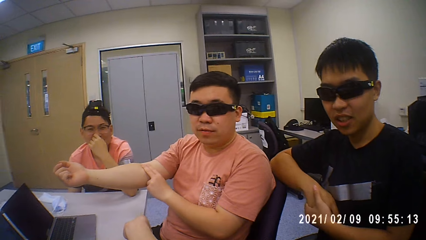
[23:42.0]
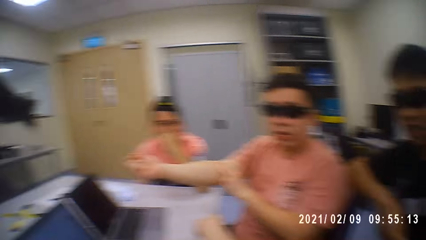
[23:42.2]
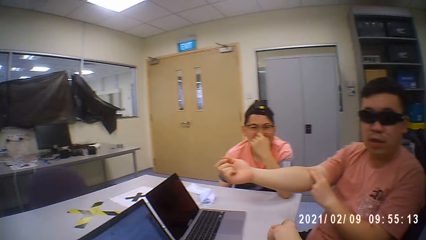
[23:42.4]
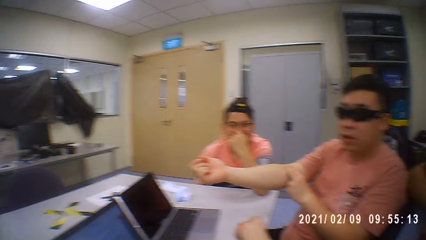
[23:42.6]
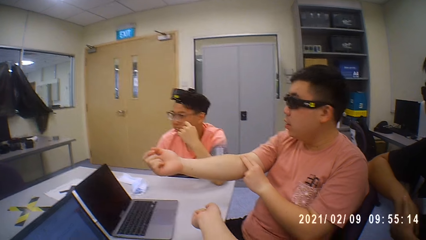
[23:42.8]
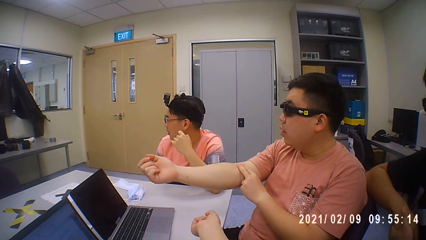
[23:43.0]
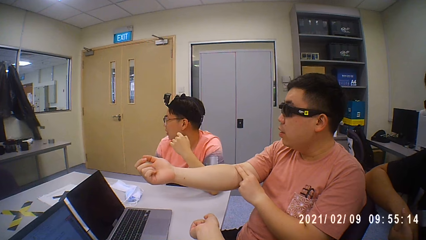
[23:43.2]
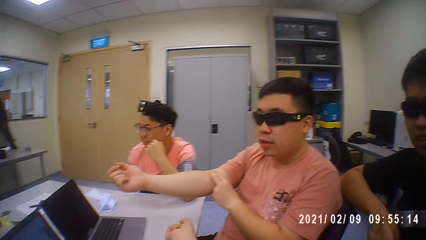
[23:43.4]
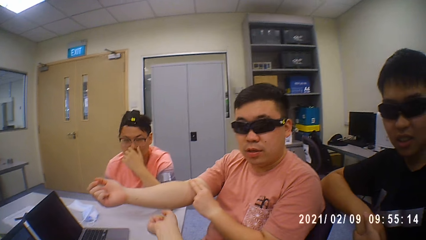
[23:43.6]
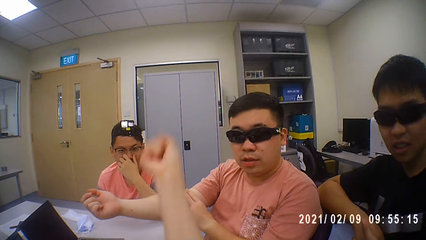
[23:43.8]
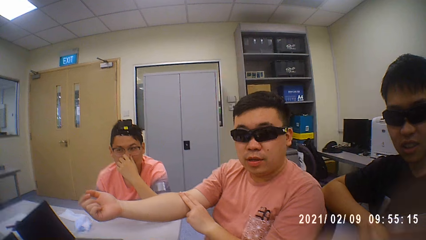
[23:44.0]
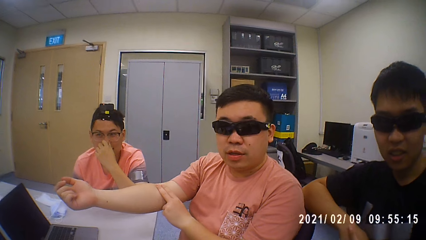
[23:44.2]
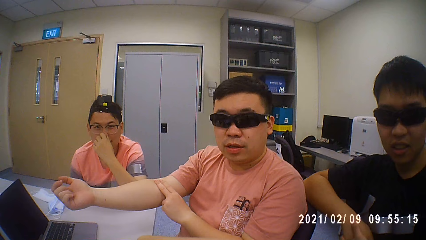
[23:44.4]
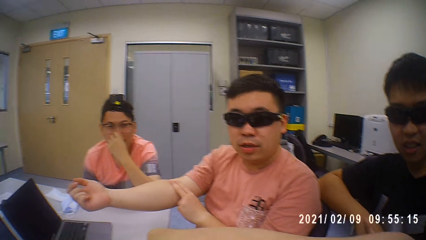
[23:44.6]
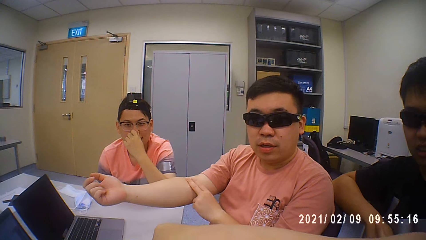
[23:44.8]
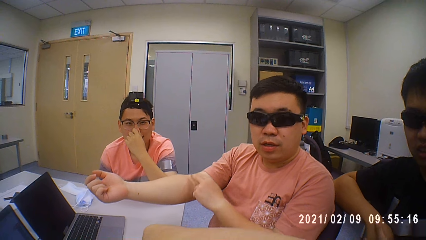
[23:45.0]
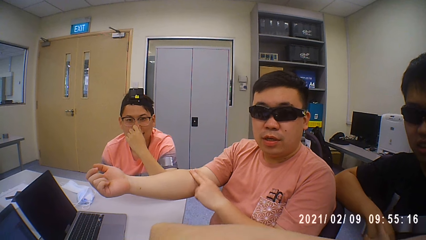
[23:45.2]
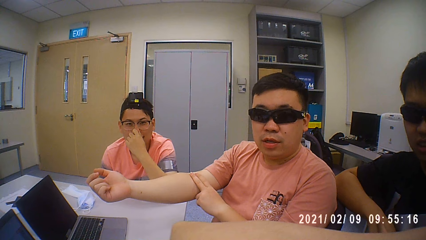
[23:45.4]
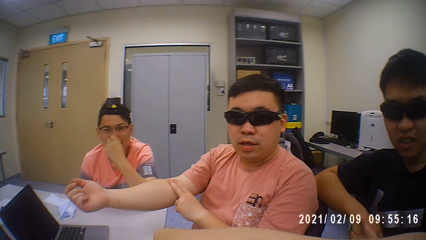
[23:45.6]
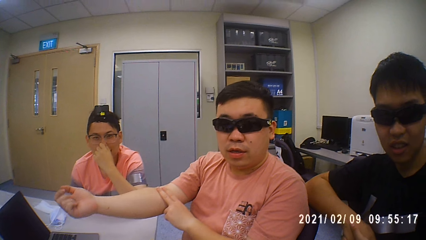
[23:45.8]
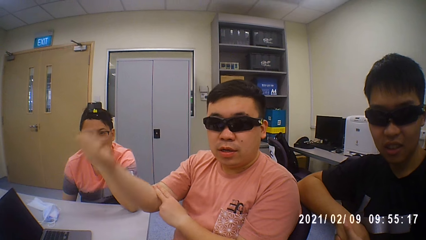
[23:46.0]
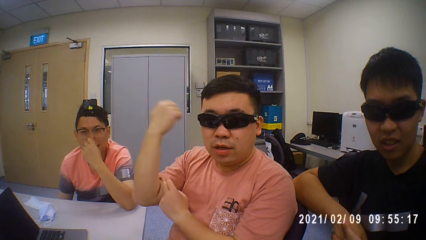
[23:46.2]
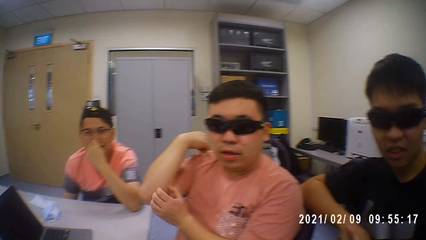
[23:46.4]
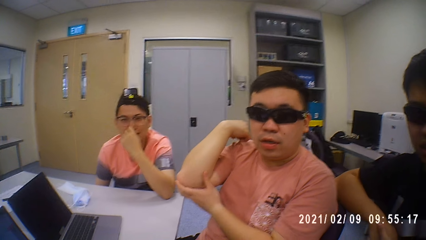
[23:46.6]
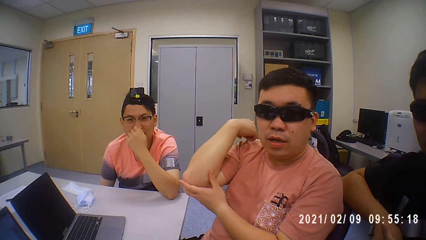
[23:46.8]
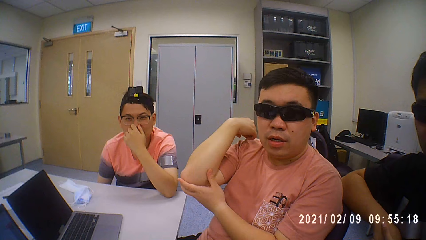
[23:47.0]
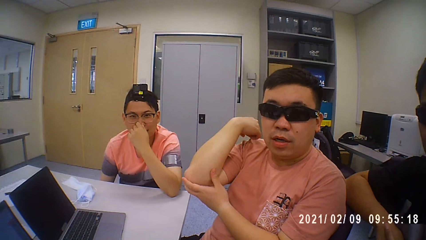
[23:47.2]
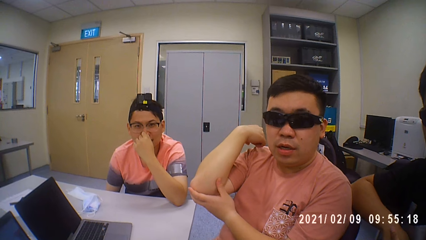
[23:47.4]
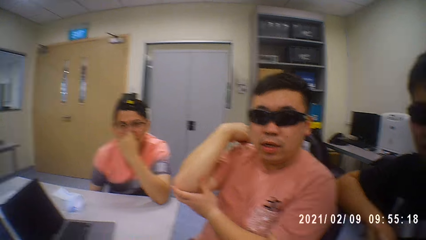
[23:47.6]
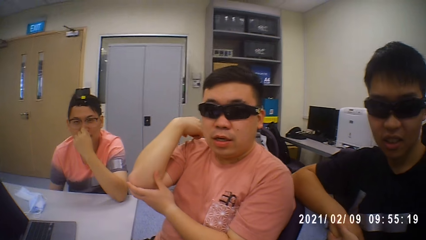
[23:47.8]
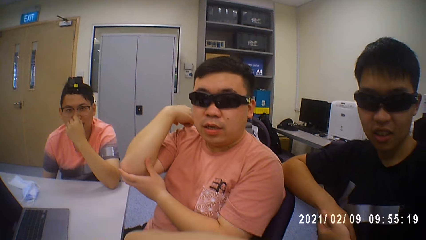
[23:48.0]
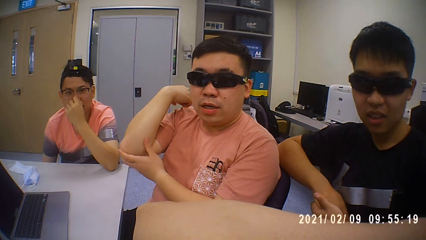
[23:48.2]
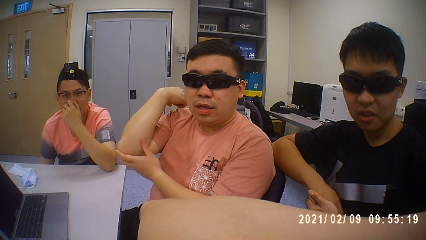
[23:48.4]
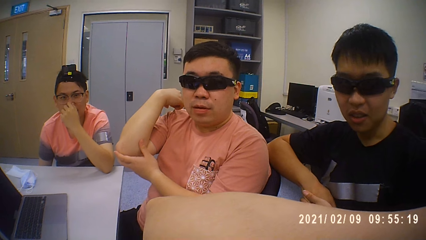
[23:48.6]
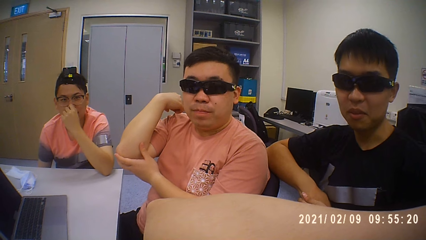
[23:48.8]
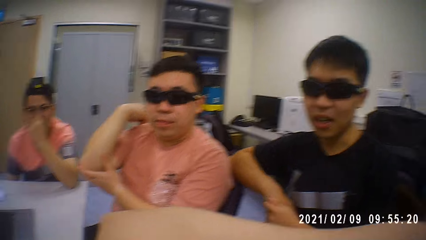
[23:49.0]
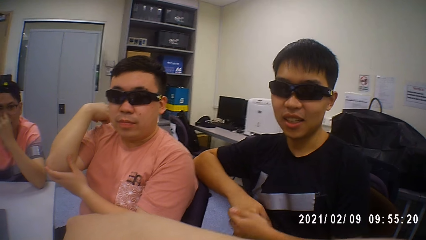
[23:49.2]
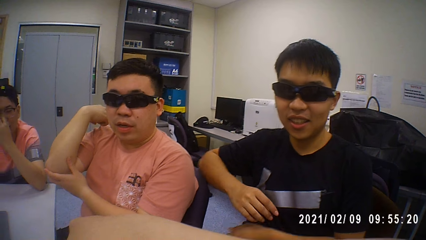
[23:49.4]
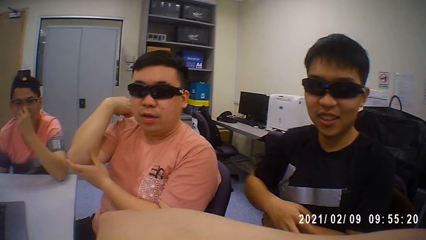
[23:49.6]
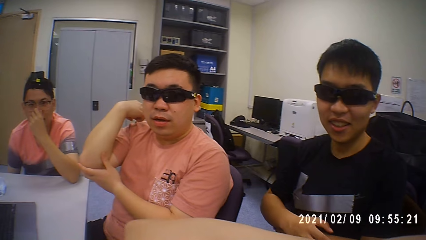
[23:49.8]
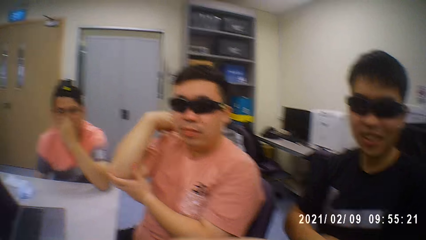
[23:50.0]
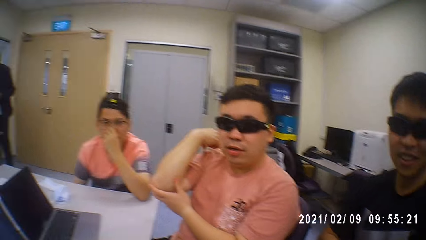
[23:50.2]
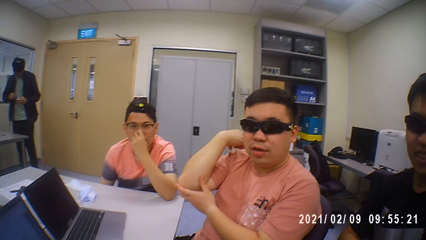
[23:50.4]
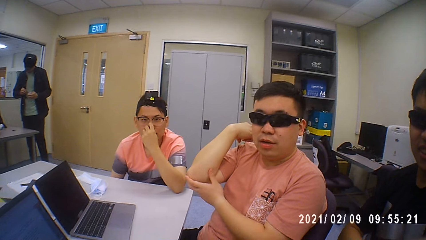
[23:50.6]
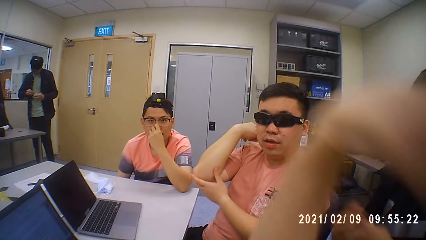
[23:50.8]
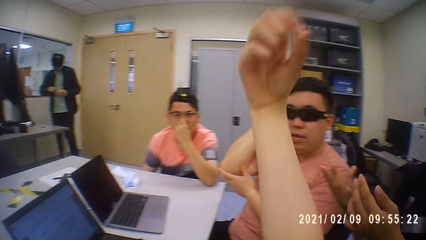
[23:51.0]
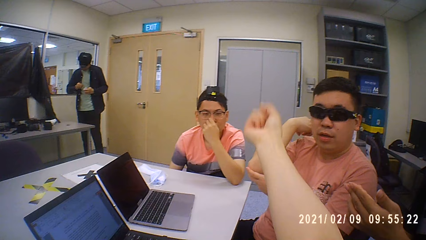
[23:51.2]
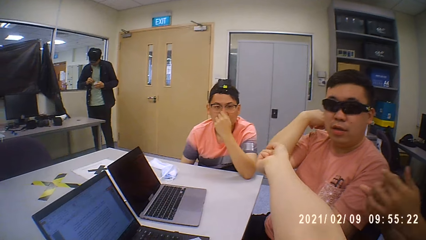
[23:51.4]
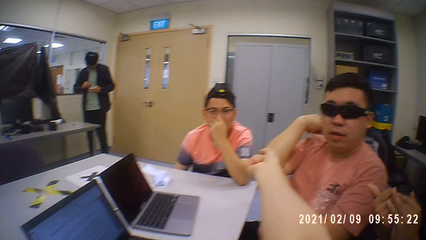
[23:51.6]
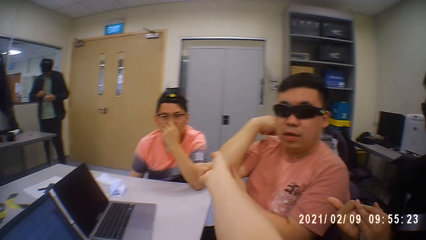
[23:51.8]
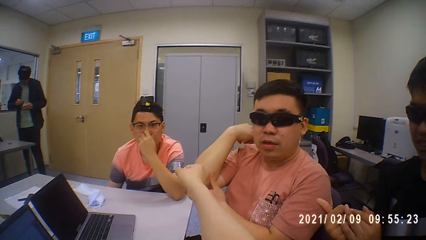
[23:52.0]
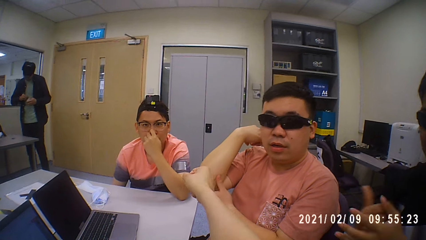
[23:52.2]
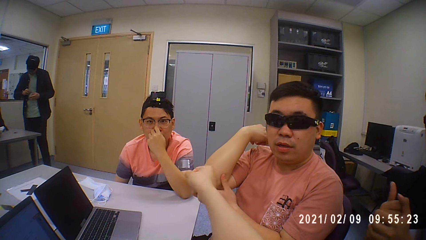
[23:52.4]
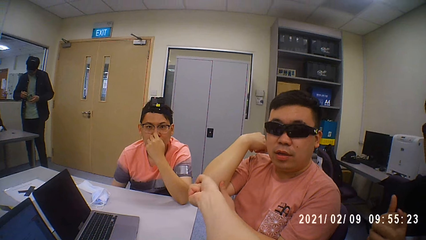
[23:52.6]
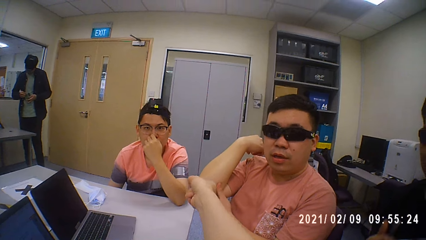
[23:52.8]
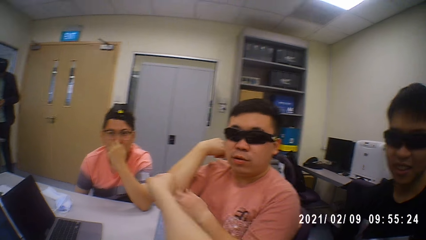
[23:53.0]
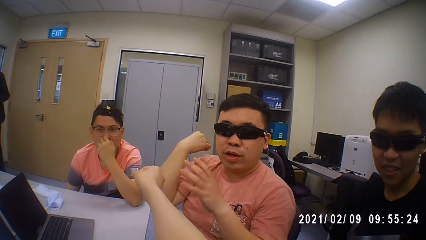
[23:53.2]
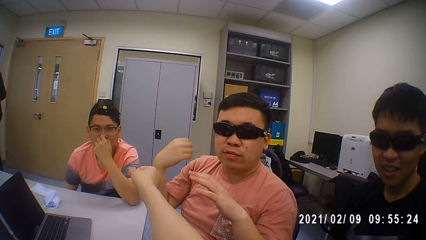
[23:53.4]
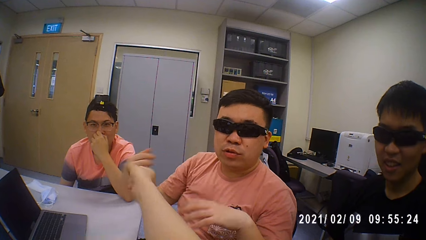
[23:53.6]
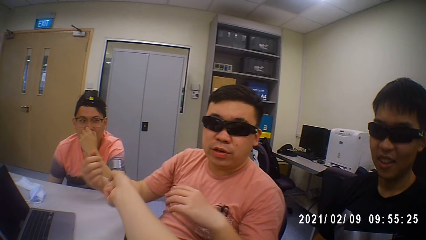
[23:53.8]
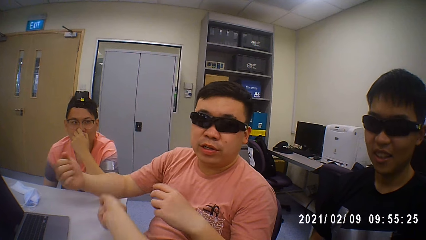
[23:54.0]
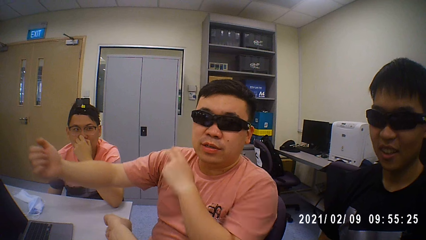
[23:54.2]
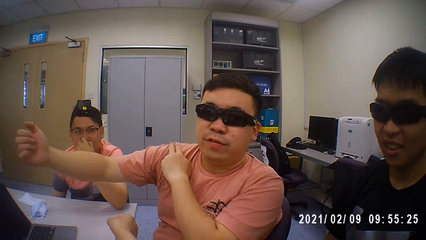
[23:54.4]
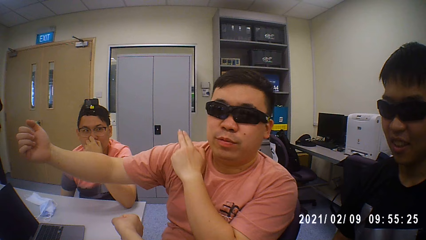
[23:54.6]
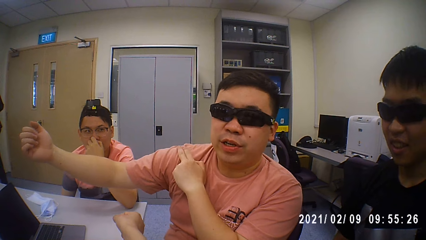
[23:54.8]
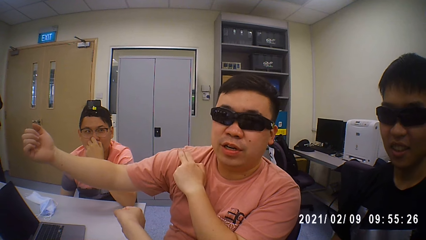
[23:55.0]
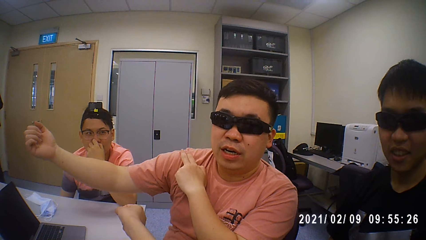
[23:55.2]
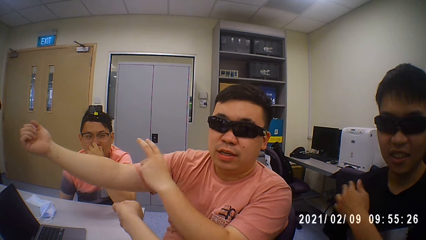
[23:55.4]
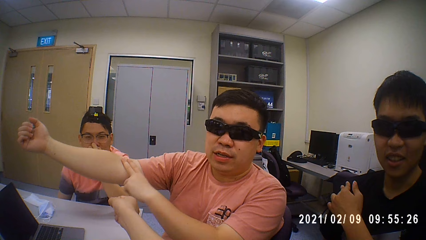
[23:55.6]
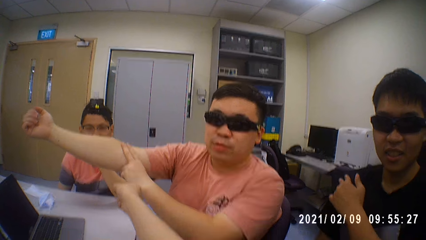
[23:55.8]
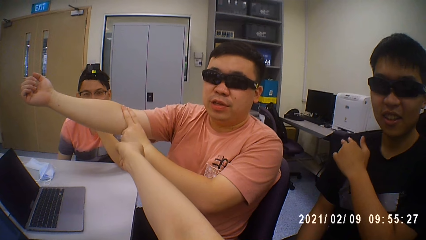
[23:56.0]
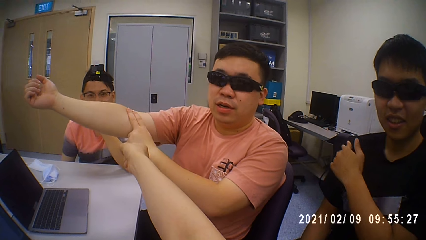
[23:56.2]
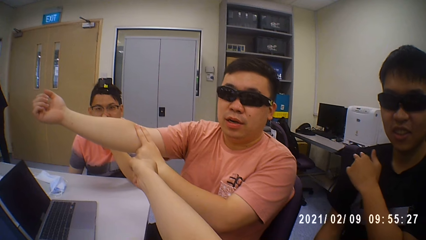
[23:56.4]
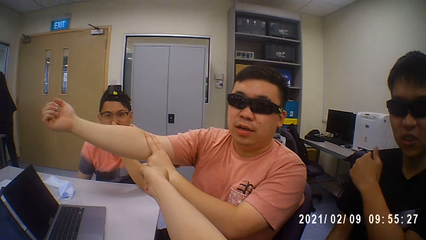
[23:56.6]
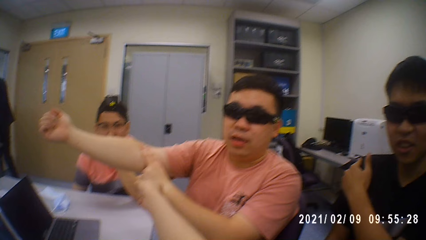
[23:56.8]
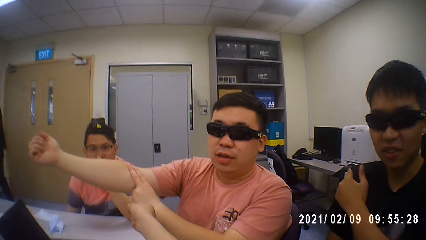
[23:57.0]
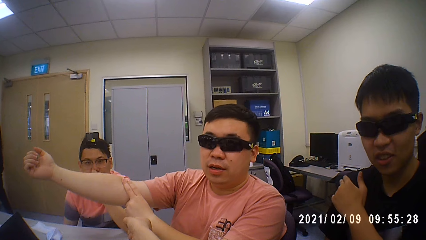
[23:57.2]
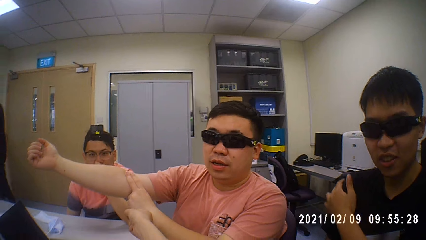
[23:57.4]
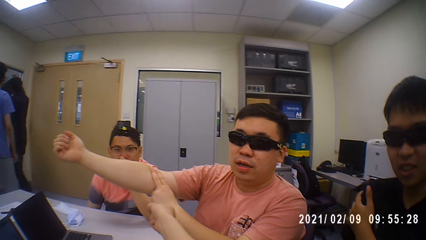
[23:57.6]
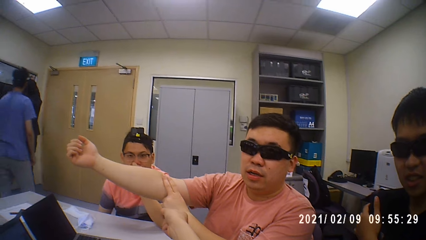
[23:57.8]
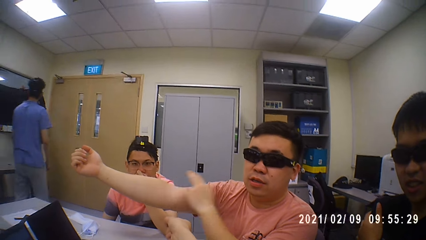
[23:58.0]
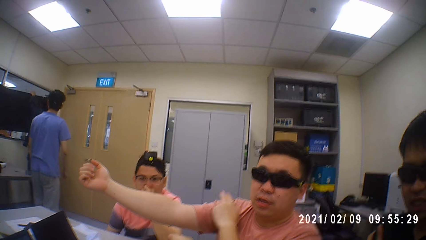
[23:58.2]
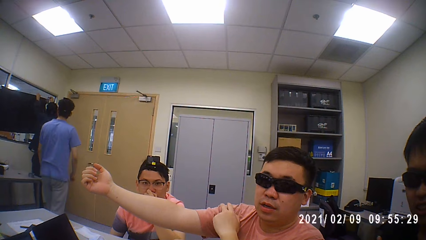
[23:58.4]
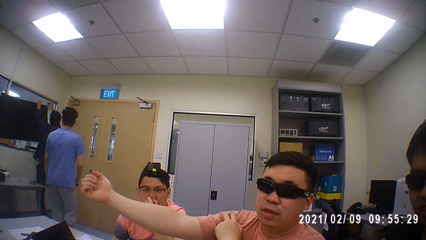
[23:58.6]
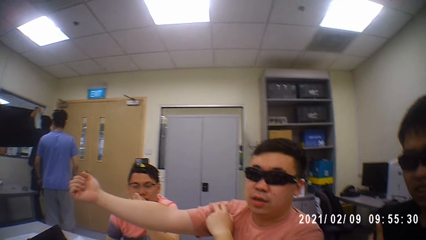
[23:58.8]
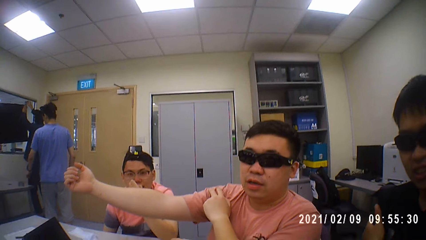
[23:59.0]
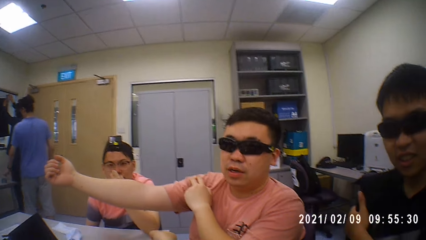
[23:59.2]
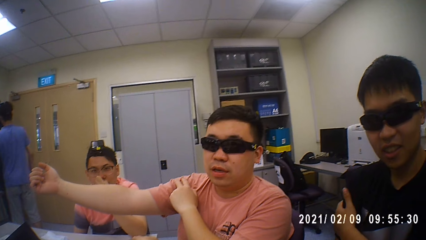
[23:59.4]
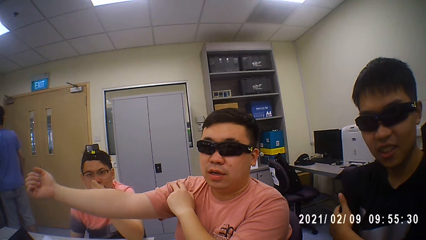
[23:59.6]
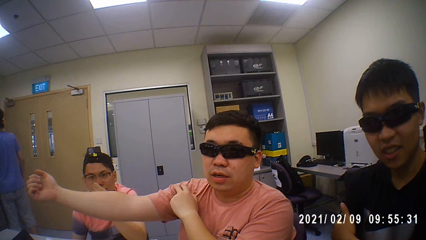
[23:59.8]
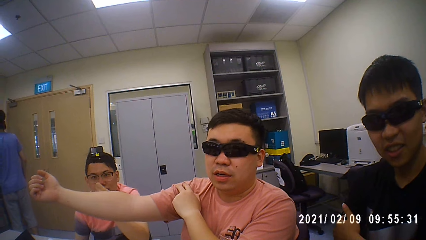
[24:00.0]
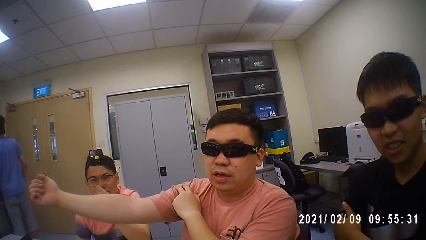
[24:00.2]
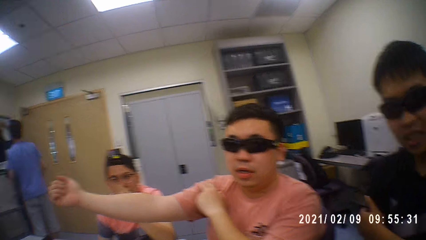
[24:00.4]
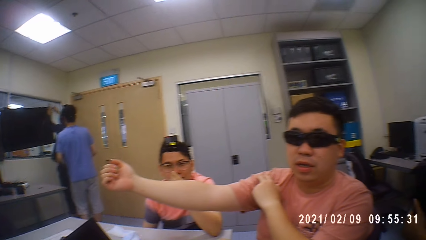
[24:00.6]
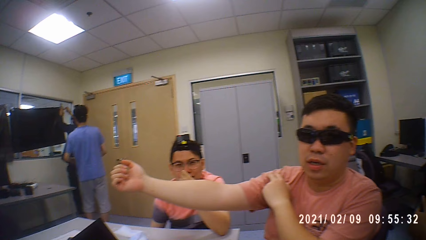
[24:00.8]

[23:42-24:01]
A man folds a hand. The camera wearer straightens a hand. The man holds a shoulder and touches the shoulder. Another man touches an elbow. The other man holds a shoulder.
